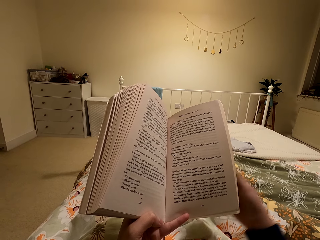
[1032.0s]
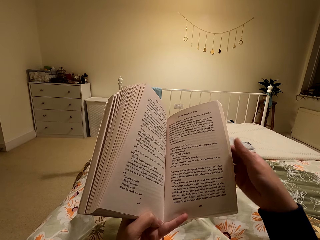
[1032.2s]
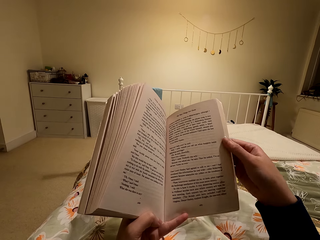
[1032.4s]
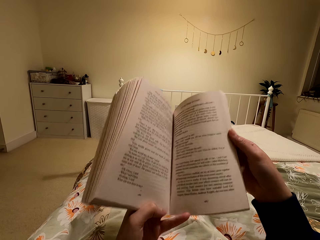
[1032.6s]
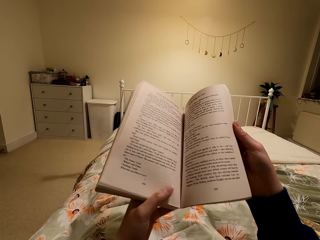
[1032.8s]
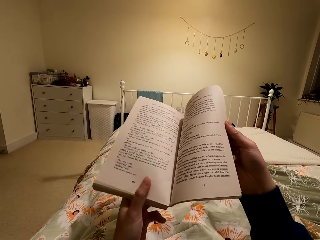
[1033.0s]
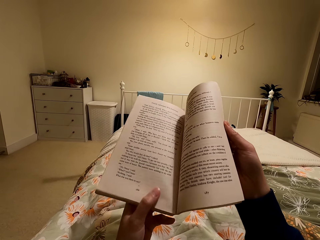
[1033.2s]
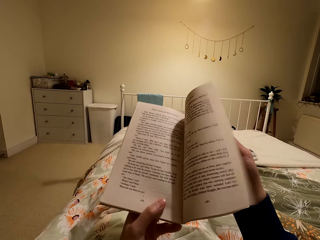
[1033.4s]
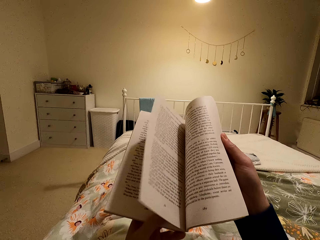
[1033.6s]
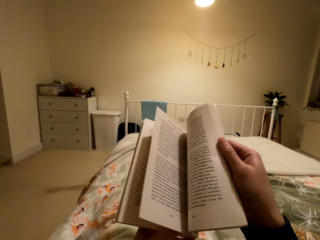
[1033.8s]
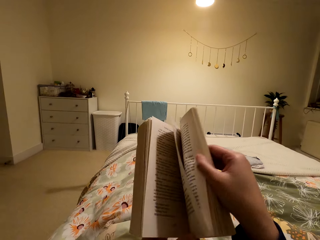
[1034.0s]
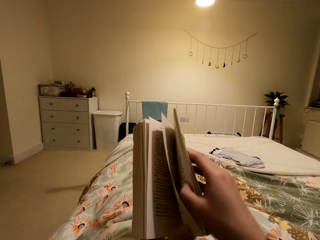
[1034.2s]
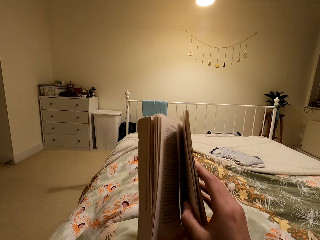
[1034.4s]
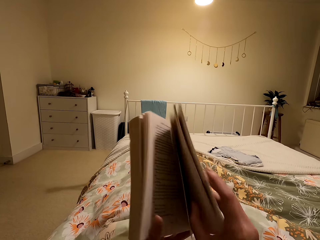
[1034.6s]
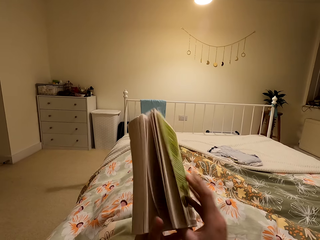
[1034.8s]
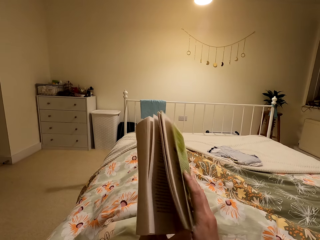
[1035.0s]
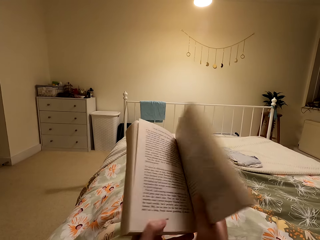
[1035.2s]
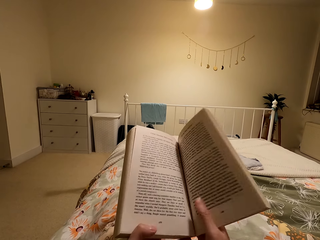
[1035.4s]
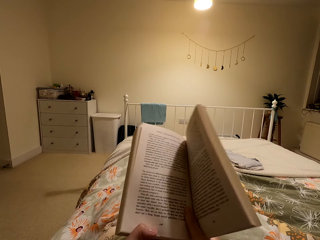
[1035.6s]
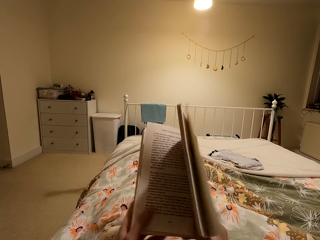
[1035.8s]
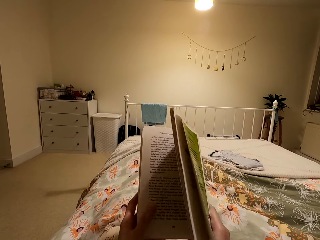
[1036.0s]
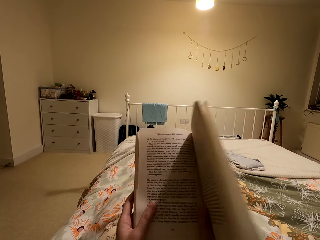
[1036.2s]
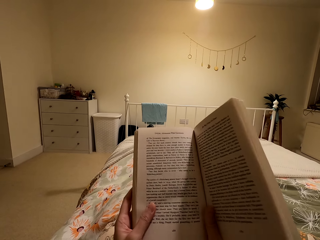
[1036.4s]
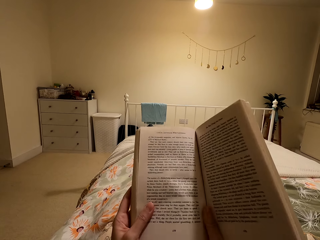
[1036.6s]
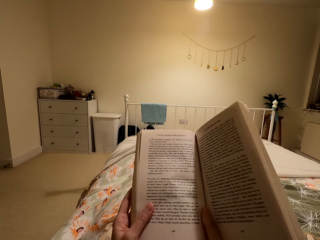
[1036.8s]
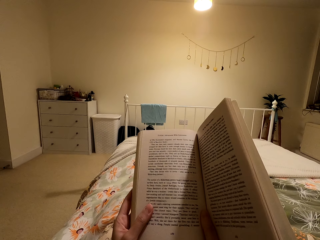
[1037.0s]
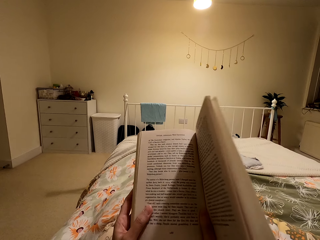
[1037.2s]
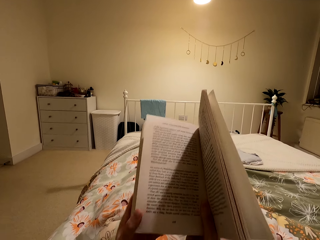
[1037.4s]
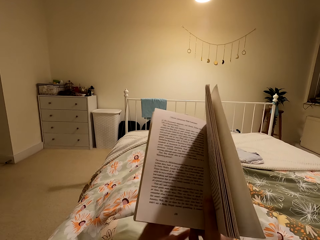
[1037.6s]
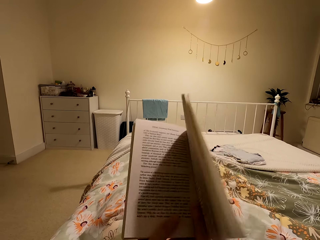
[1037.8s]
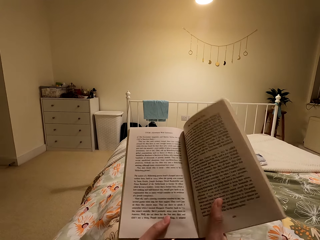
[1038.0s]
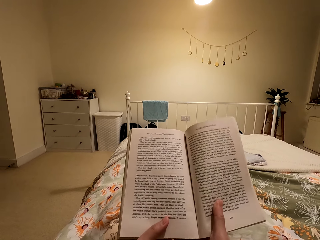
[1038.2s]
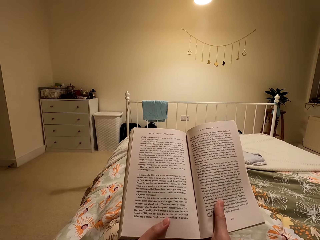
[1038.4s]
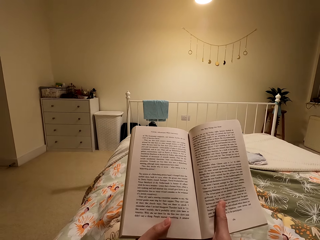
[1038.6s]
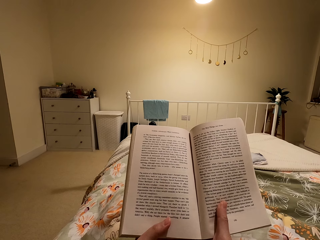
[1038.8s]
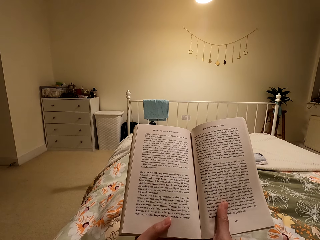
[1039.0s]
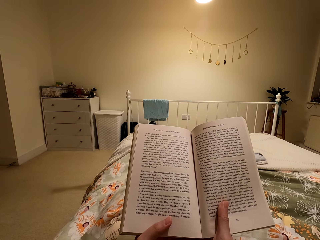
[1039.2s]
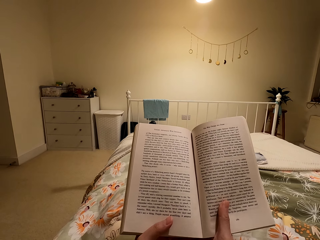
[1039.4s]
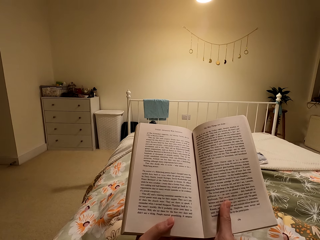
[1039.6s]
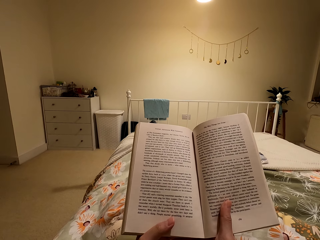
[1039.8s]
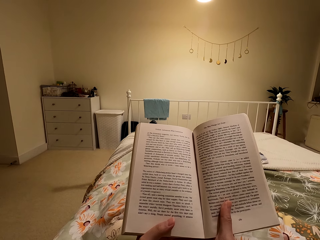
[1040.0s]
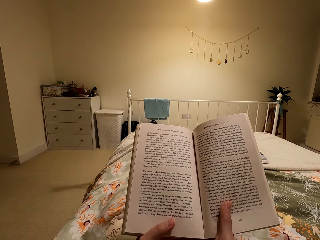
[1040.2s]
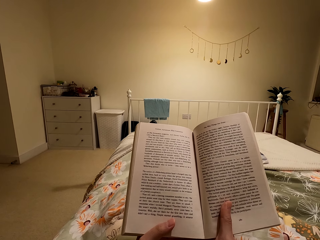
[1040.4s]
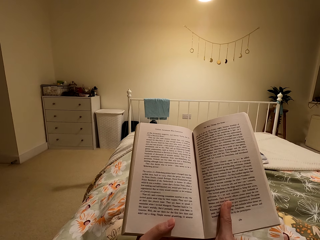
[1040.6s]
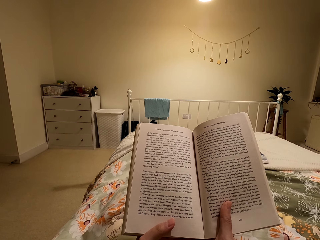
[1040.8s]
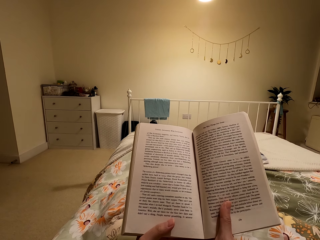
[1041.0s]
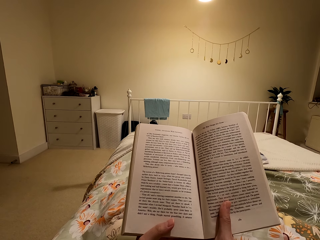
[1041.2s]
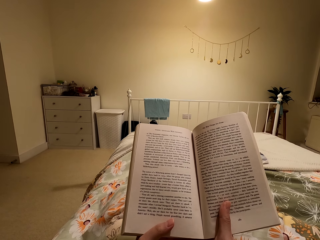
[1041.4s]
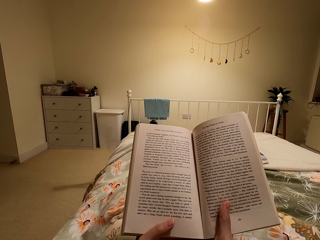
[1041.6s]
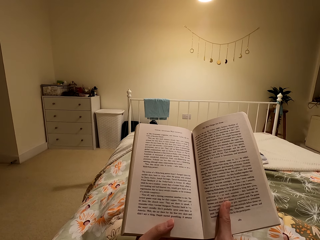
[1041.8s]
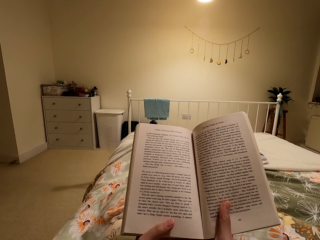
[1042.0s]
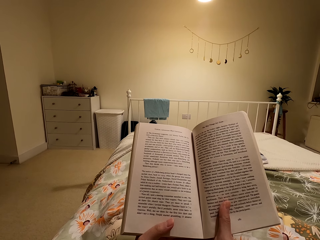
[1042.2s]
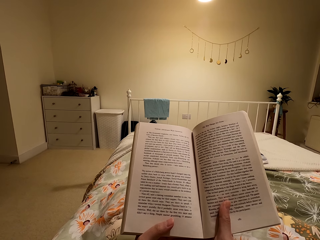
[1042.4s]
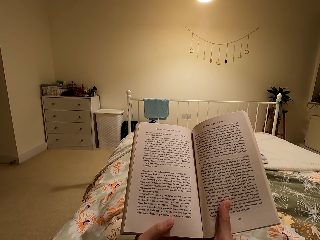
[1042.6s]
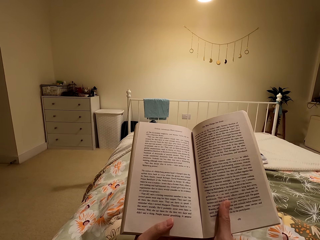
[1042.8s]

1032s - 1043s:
The camera wearer opens the next page of the book. They read the book.

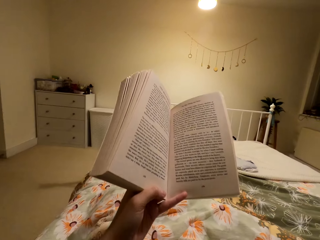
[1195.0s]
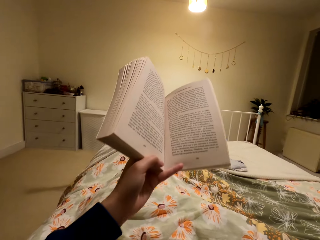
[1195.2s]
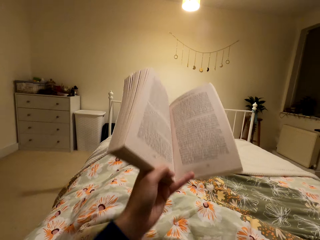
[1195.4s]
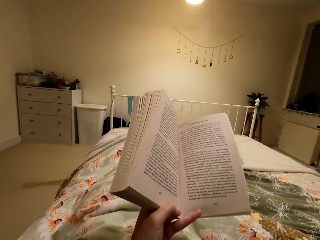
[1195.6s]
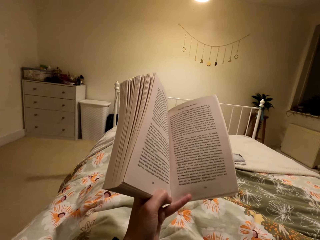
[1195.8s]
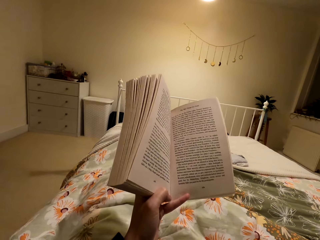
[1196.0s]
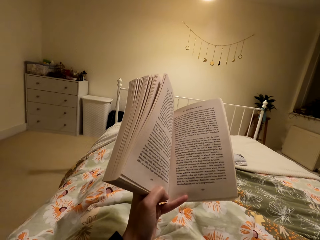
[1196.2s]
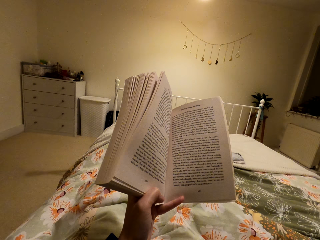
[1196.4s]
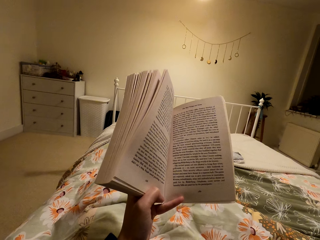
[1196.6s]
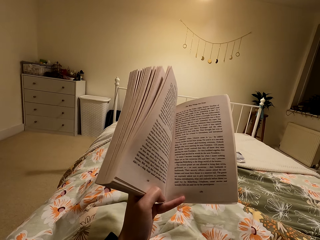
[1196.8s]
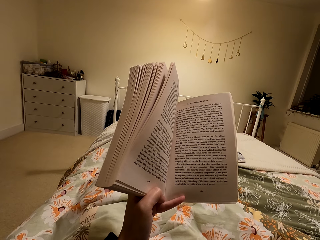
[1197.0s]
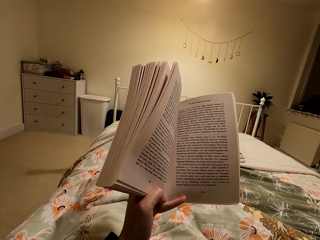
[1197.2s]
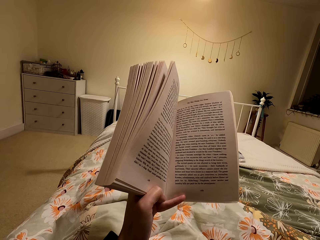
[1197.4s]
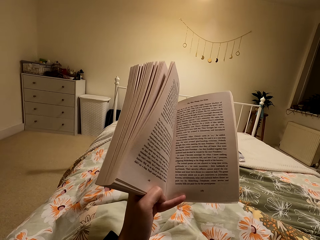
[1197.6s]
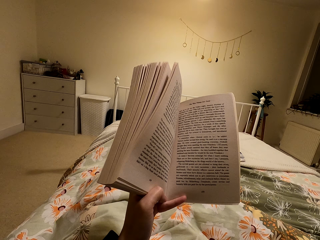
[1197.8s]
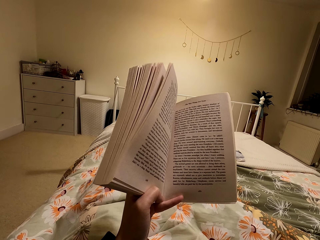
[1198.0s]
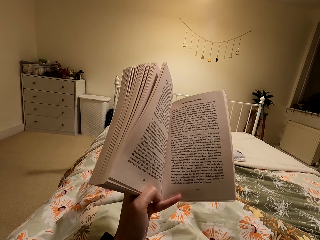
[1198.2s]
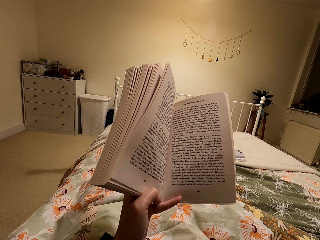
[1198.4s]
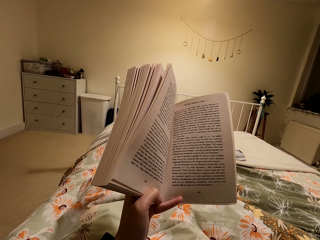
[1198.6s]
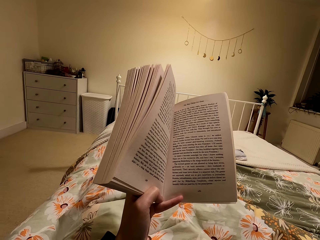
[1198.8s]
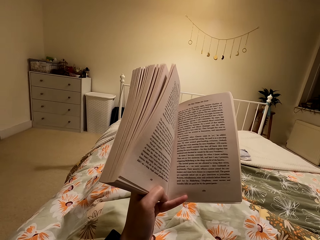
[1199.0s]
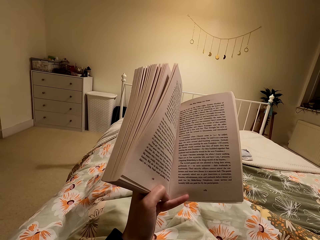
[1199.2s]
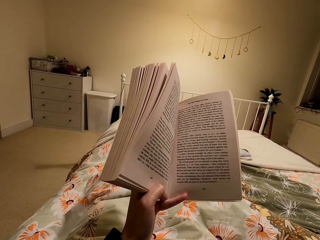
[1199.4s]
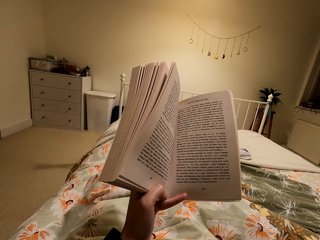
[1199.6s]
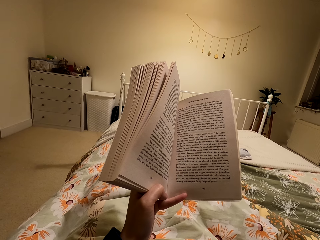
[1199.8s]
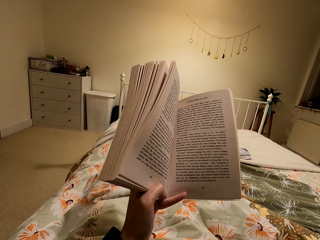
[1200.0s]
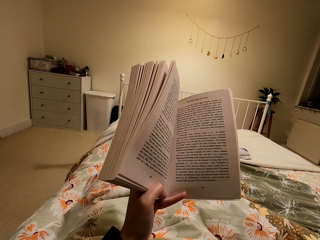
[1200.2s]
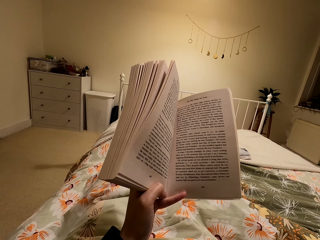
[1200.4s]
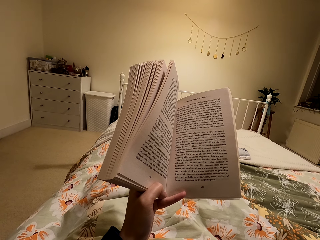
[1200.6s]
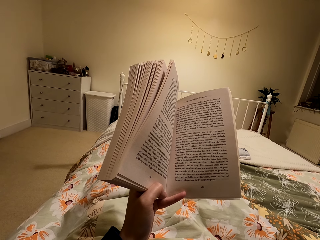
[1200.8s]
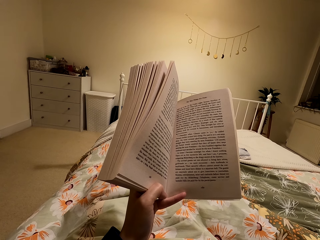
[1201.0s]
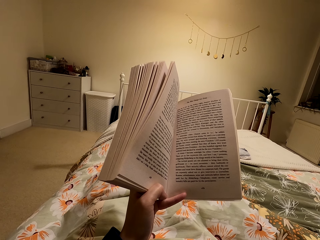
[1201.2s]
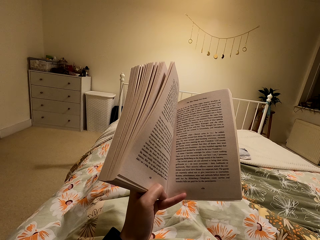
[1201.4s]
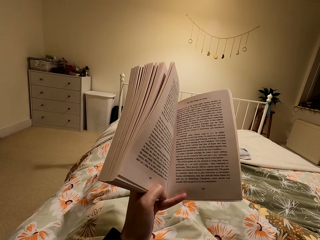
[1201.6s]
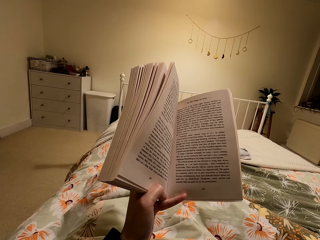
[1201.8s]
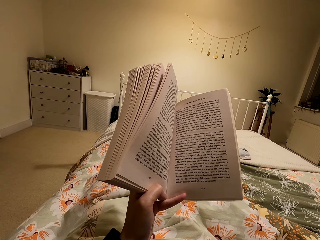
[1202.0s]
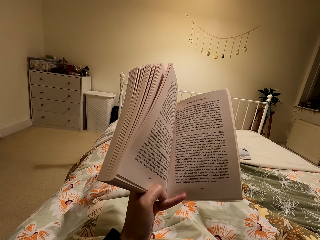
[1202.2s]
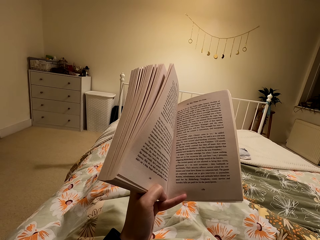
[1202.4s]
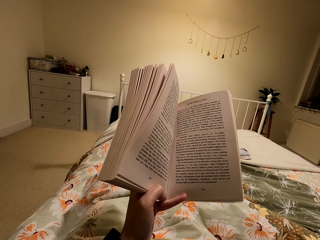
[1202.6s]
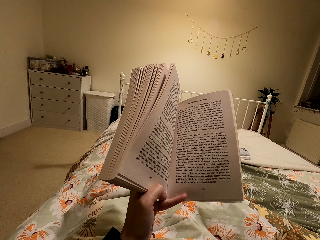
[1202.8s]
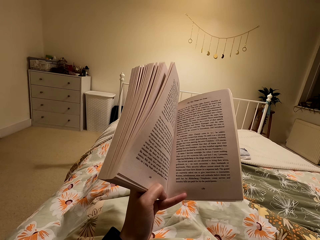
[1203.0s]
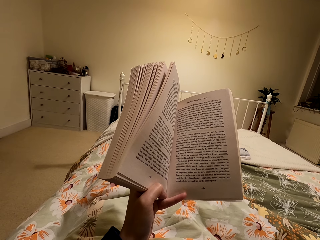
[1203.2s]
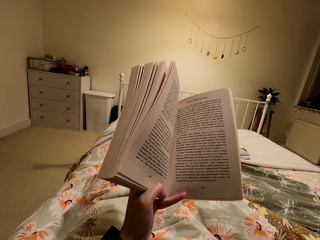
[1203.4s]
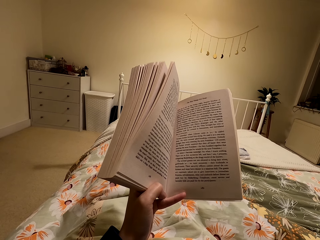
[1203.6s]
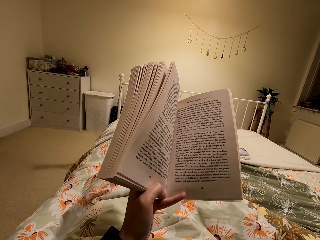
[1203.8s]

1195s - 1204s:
The camera wearer stretches a hand. They read the book.
